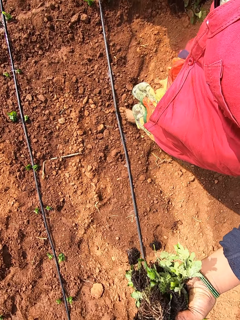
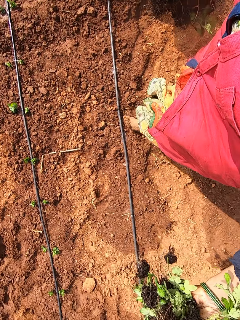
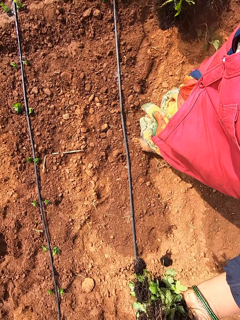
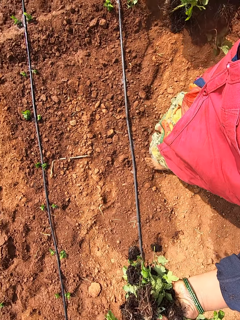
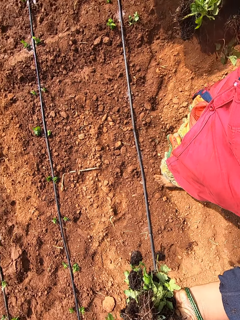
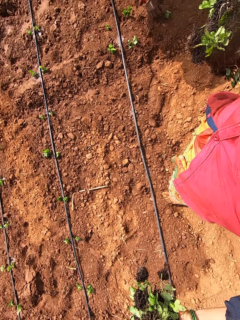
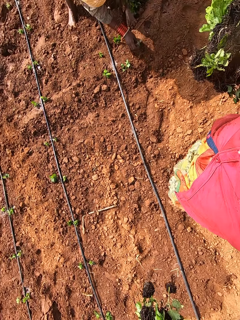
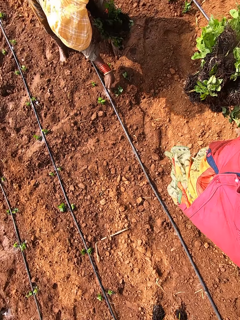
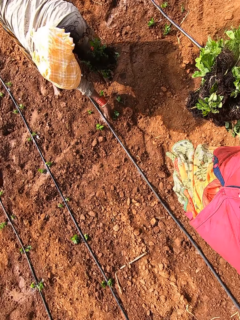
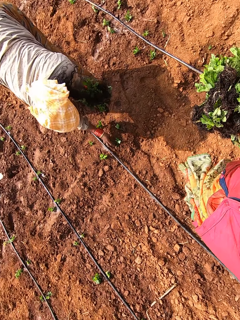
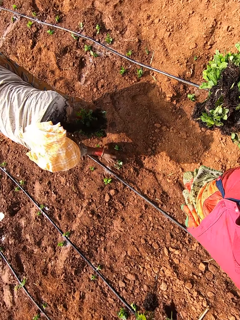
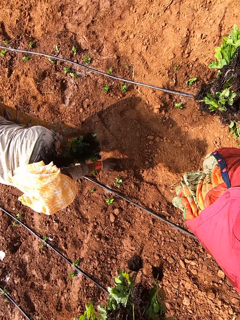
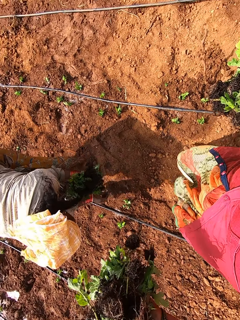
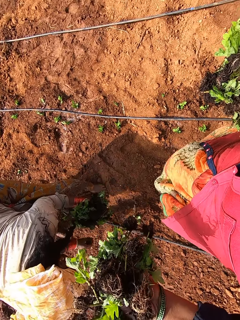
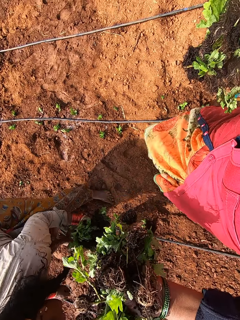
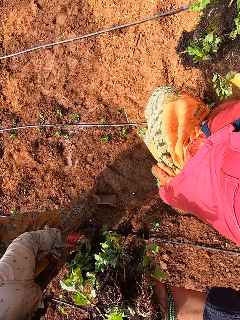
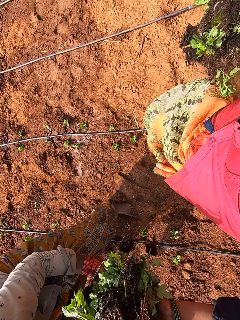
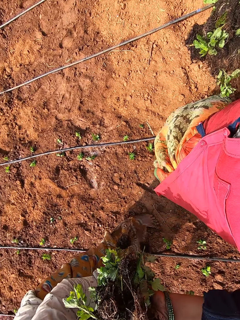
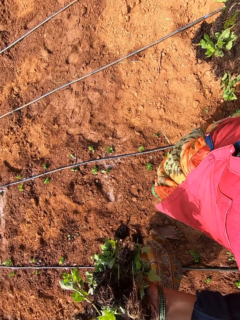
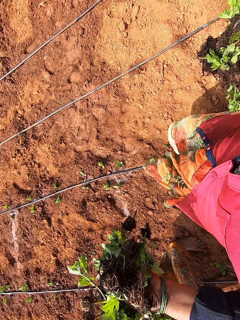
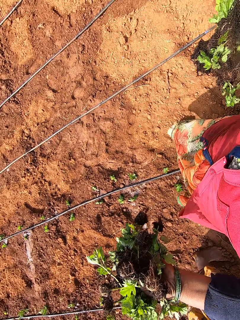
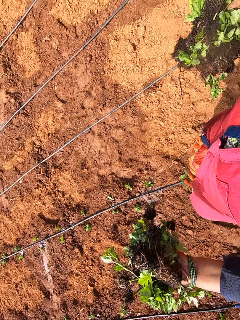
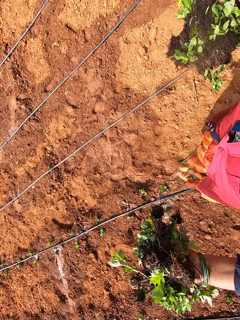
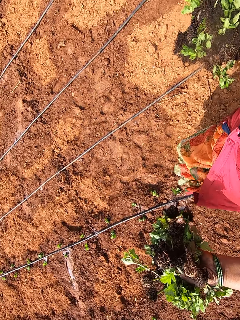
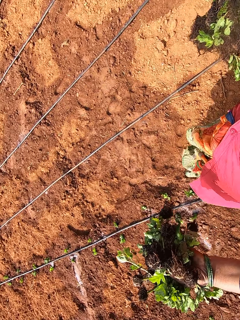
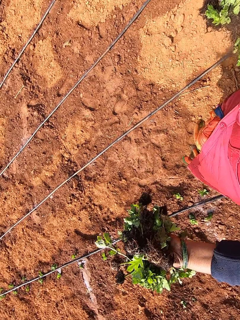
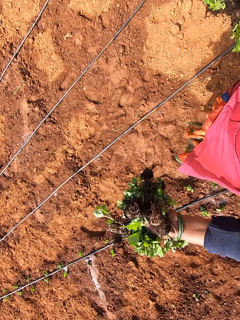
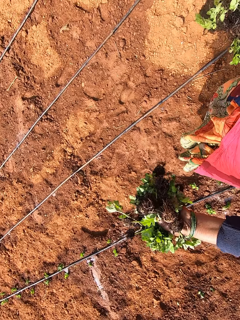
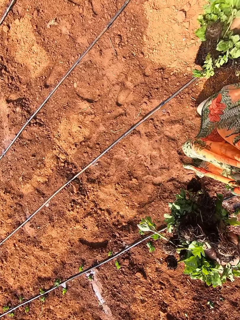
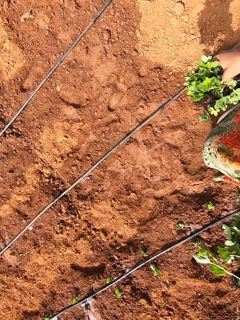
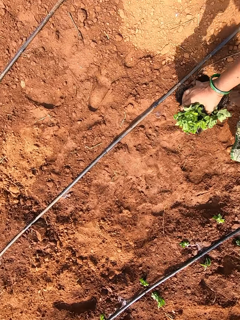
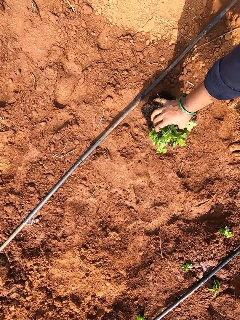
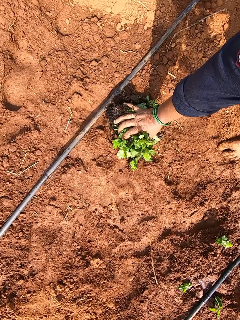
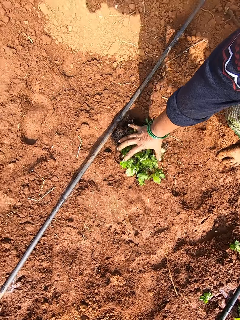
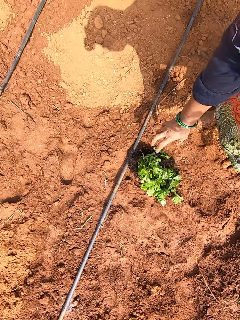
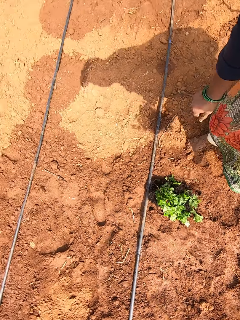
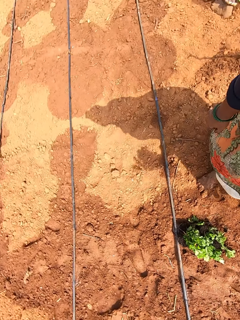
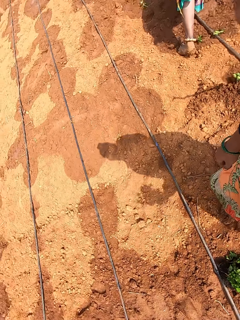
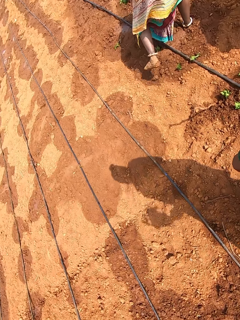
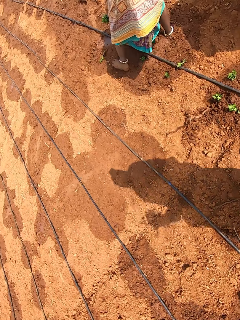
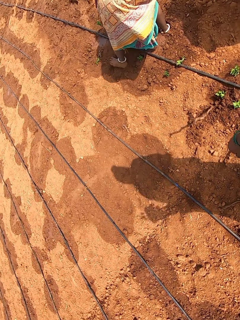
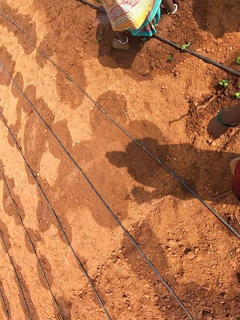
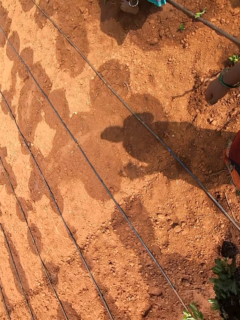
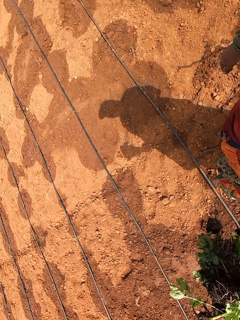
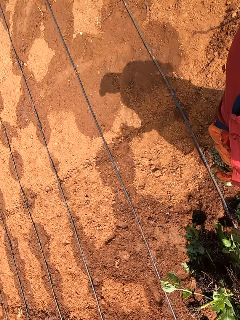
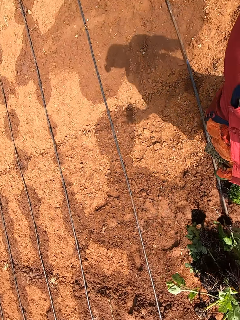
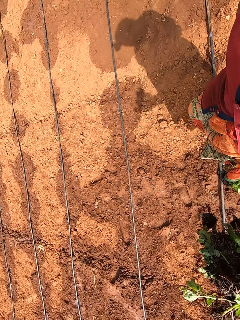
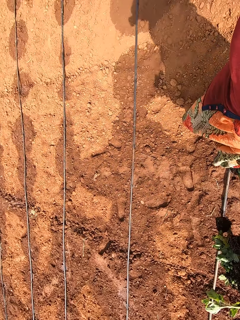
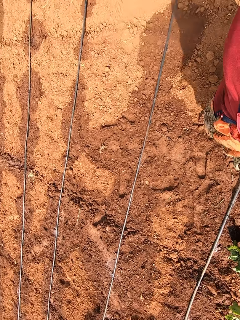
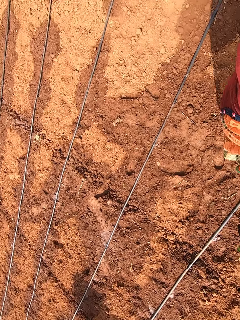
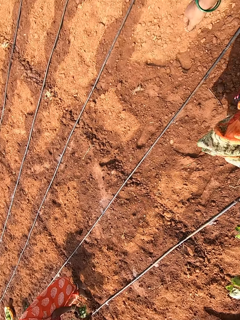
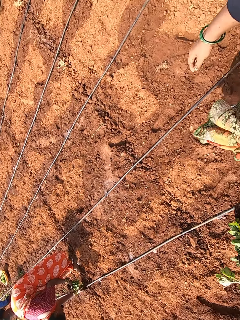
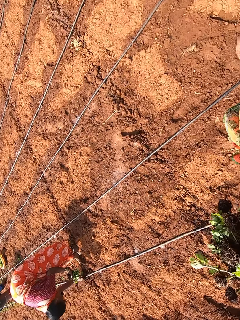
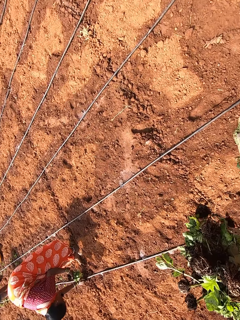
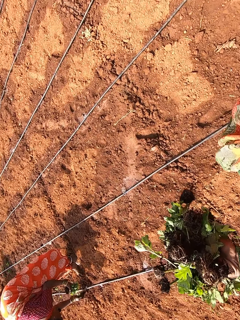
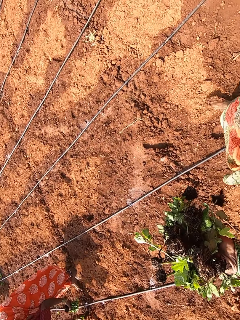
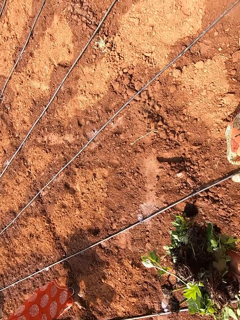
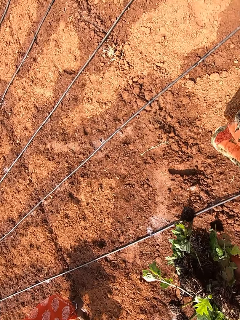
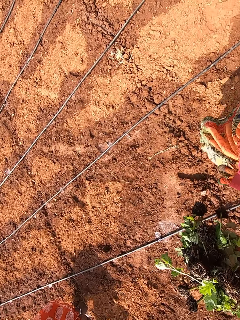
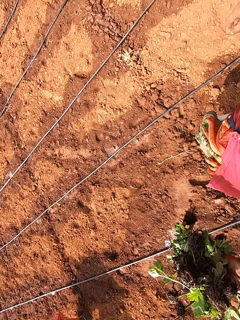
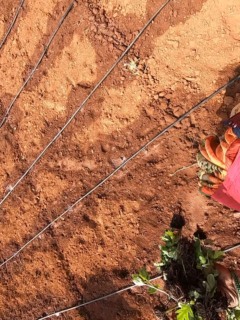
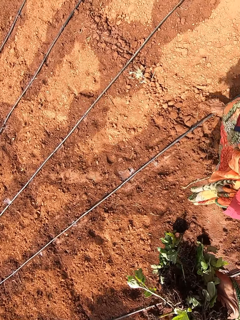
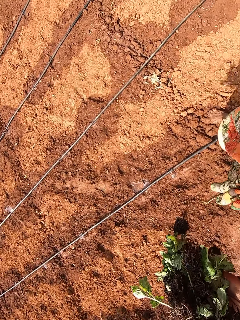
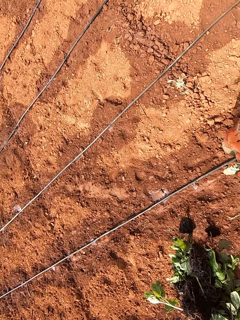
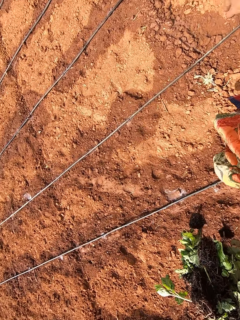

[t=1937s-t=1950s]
The camera wearer dialogues with a woman in the garden. The woman picks a seedling from the ground with her right hand. She does it again. The camera wearer walks on the ground. She places some seedlings on the ground with her right hand. She walks on the ground.

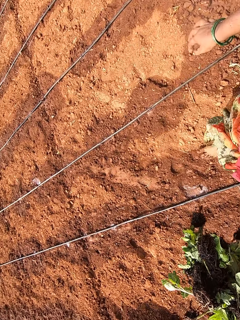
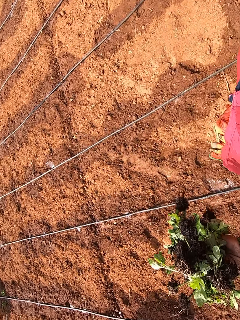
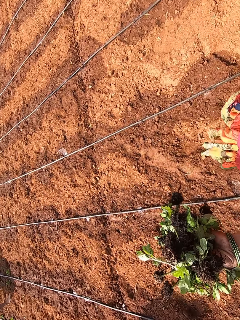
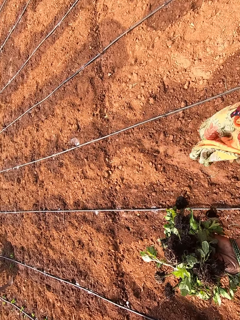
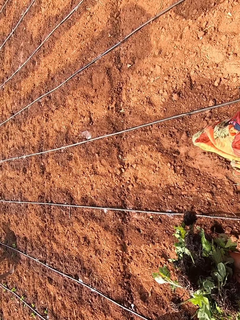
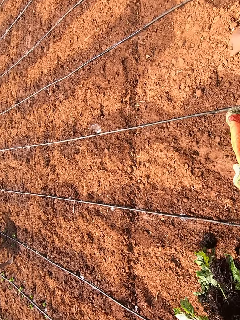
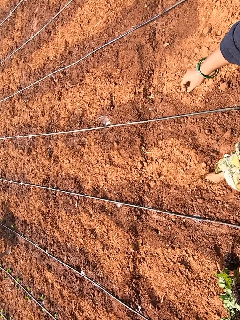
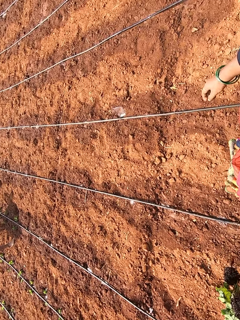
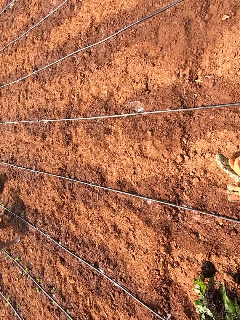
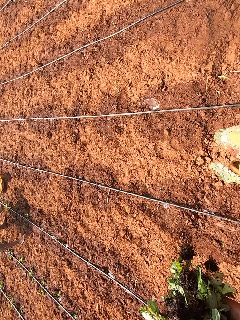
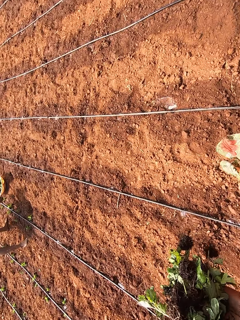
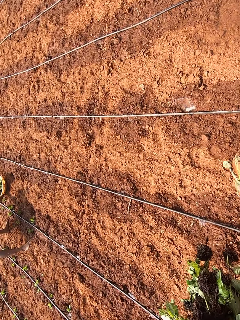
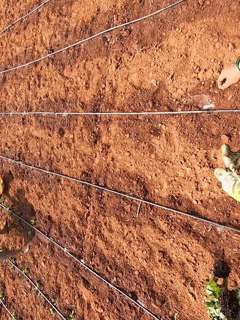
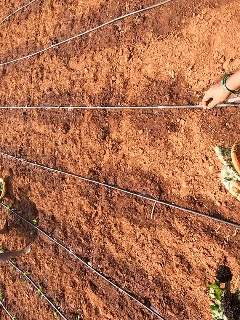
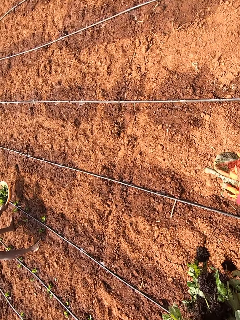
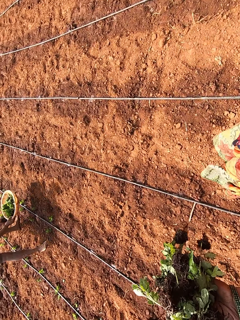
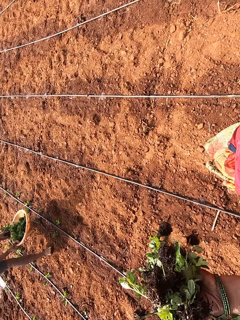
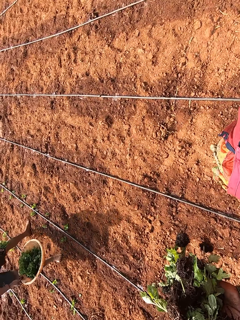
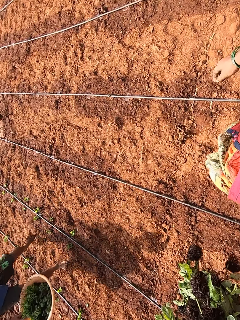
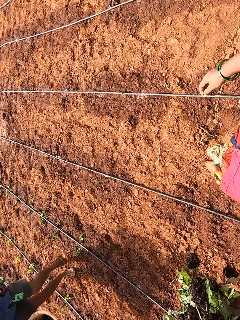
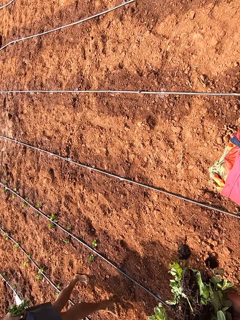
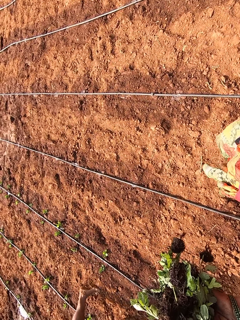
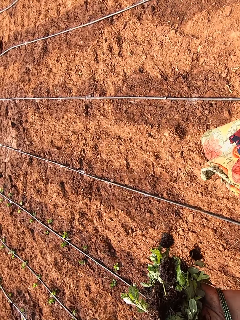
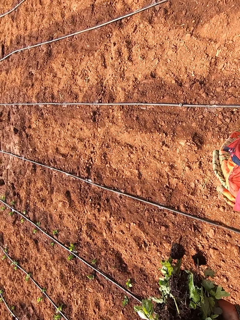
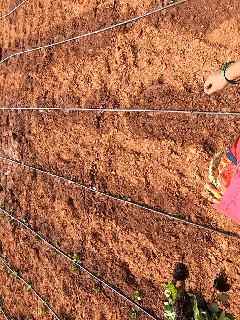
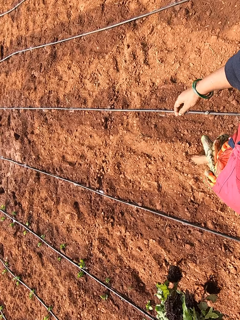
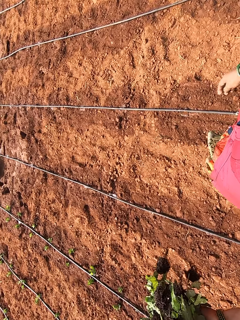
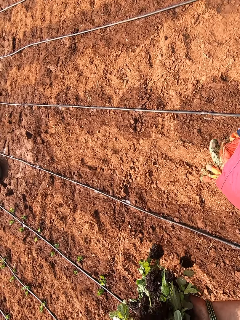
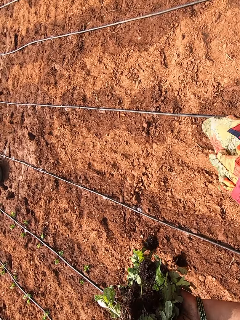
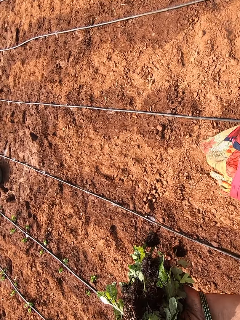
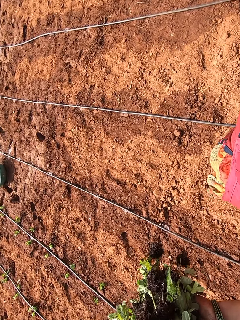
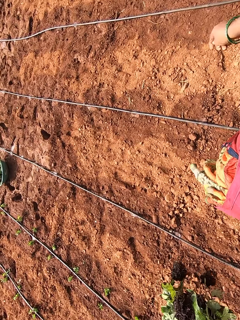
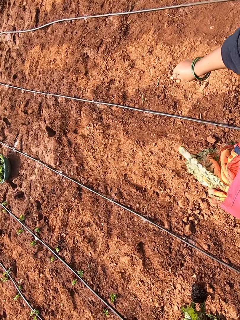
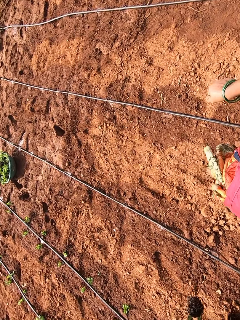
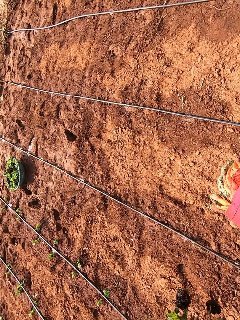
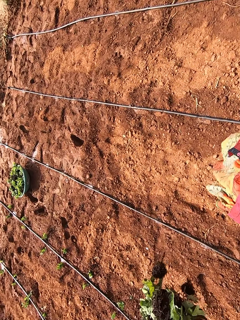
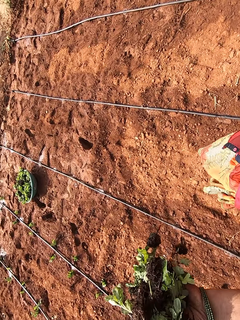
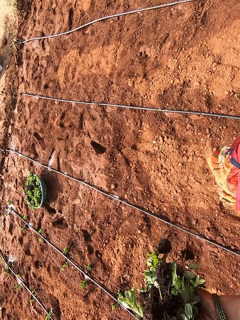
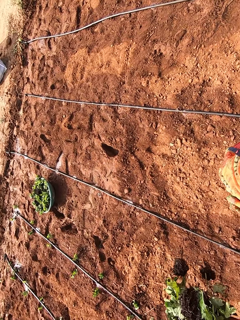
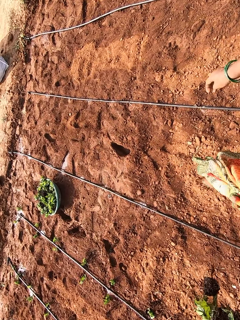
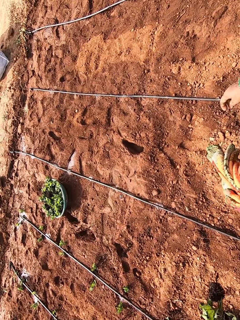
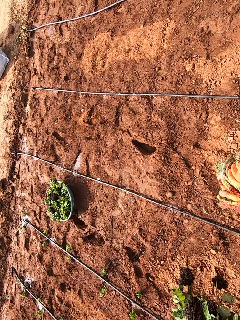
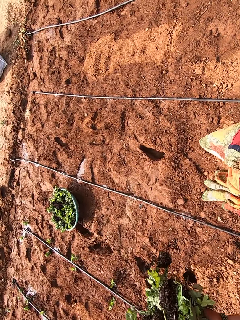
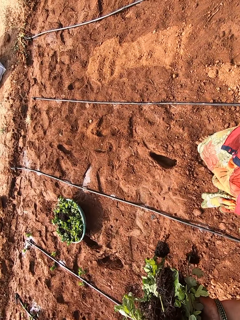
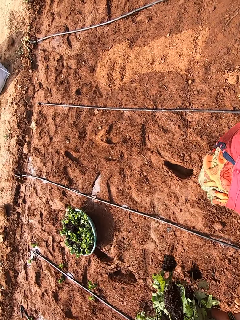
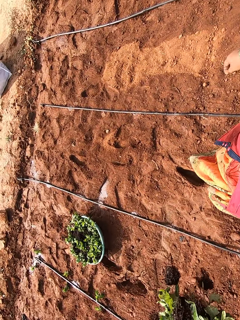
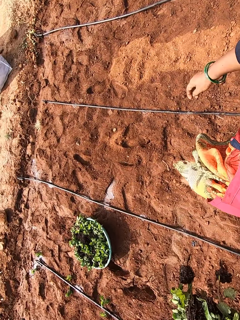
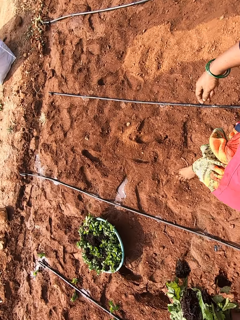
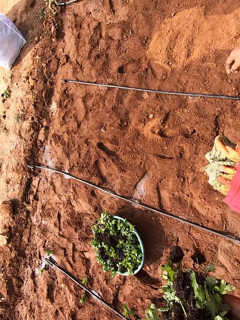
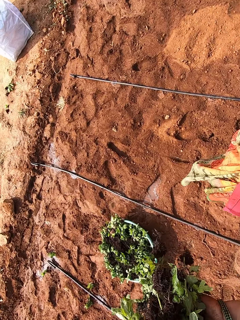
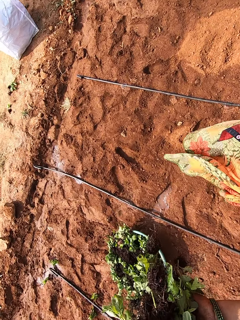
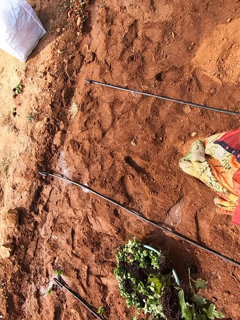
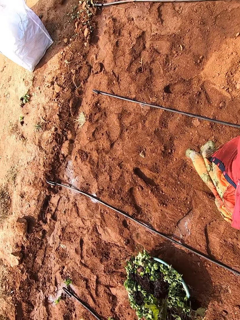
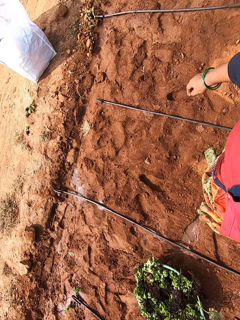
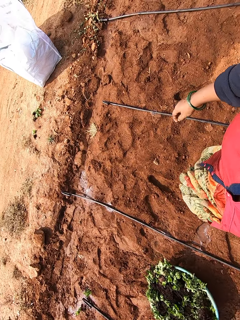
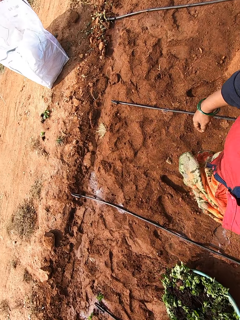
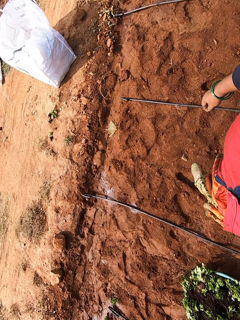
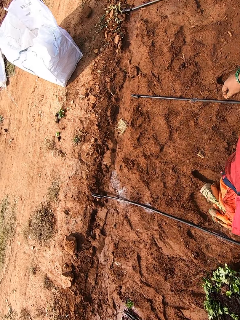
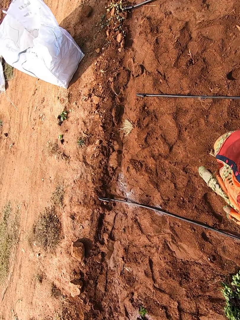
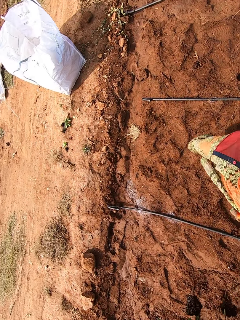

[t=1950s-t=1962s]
A man picks a bowl from the ground with his right hand.
